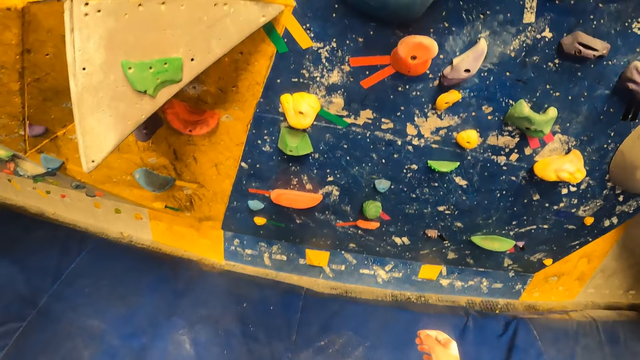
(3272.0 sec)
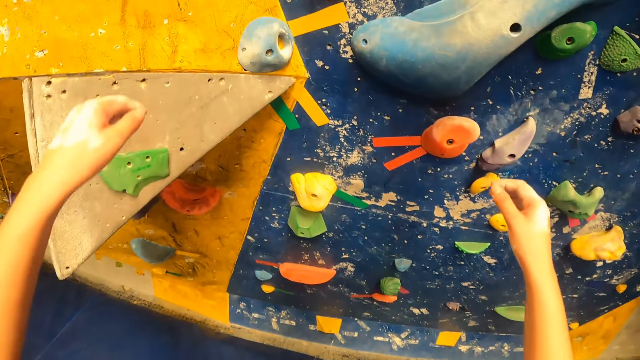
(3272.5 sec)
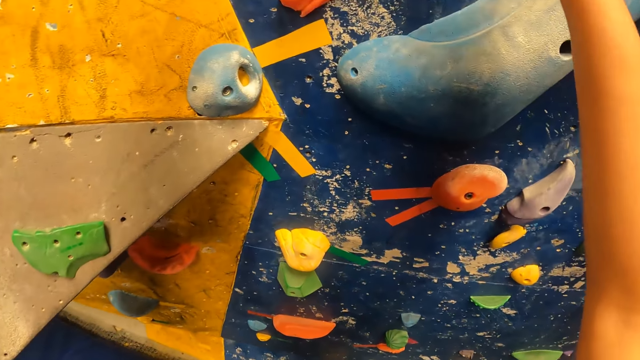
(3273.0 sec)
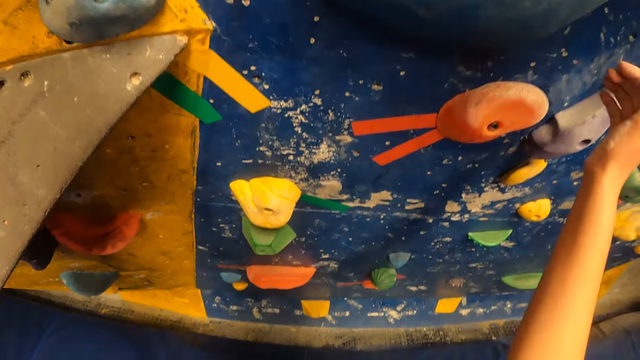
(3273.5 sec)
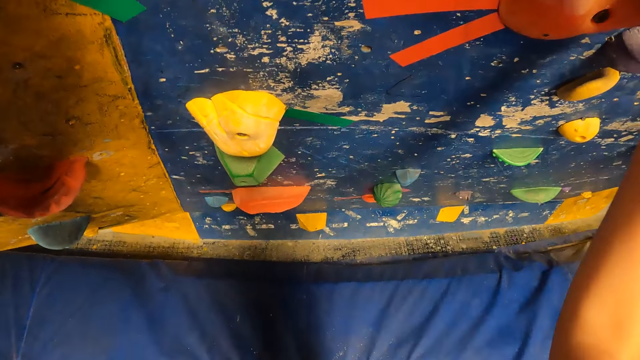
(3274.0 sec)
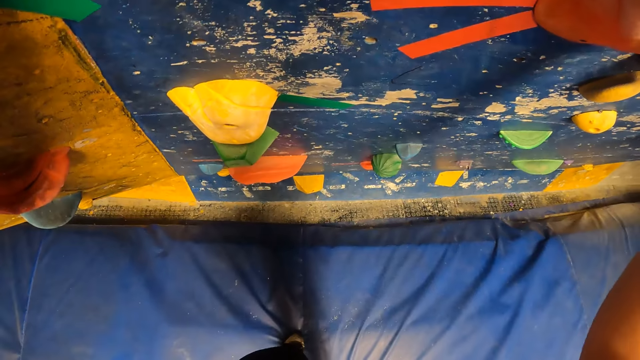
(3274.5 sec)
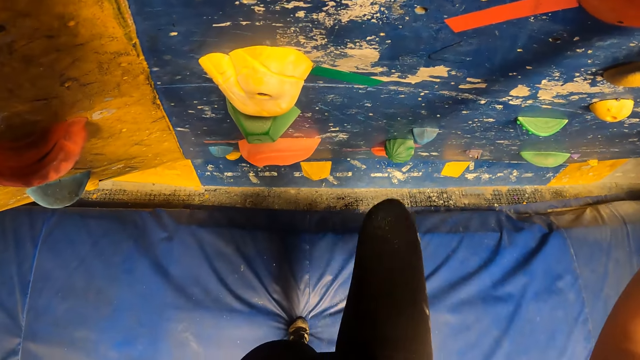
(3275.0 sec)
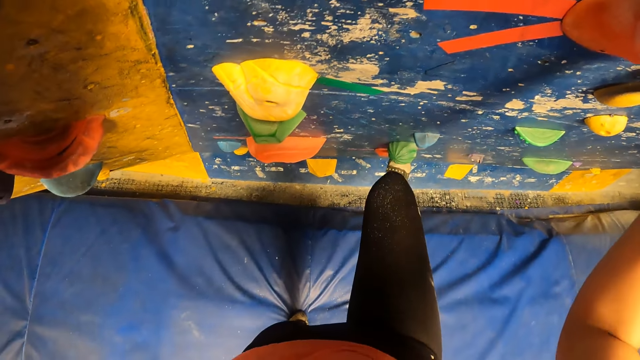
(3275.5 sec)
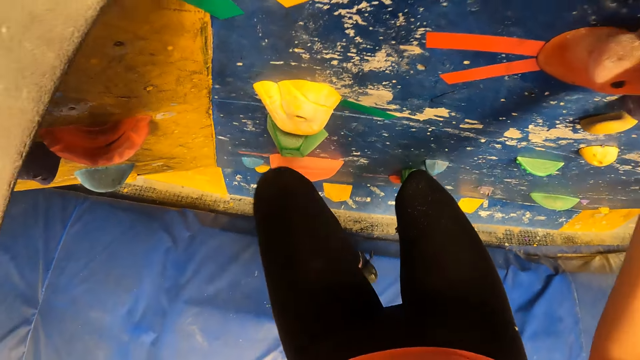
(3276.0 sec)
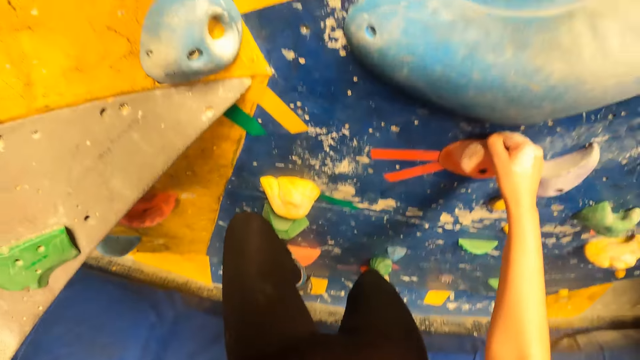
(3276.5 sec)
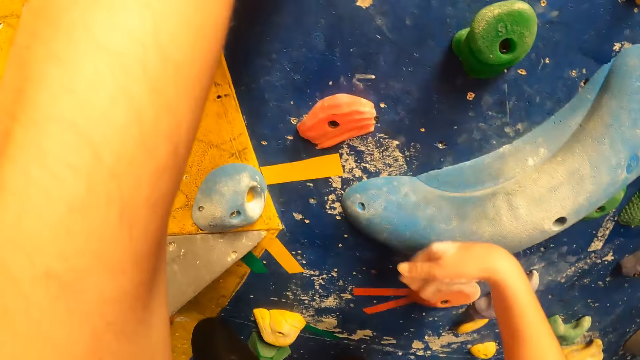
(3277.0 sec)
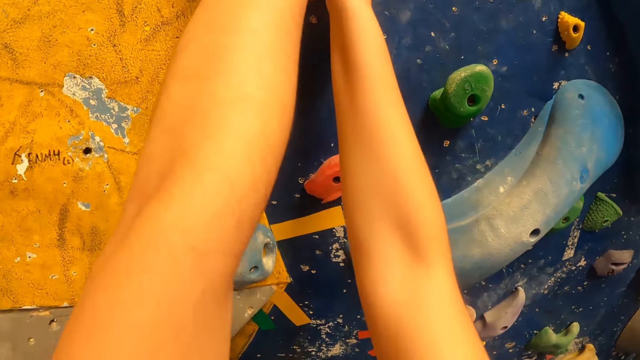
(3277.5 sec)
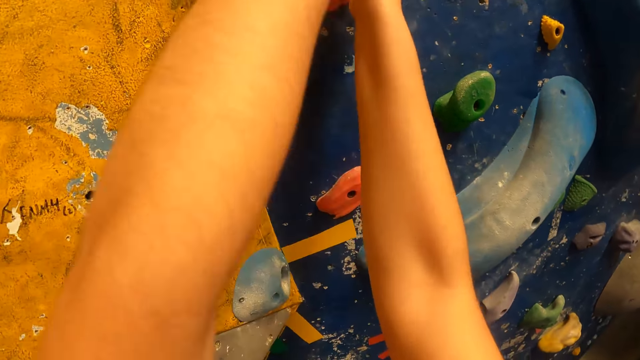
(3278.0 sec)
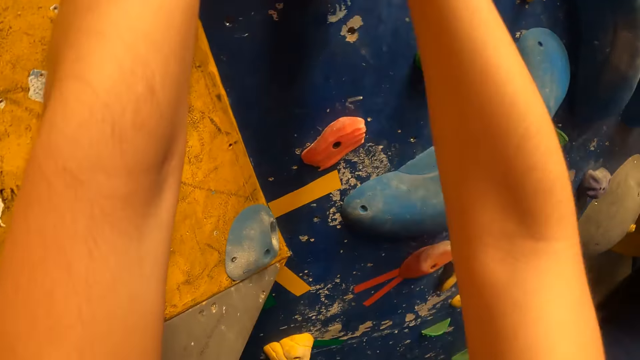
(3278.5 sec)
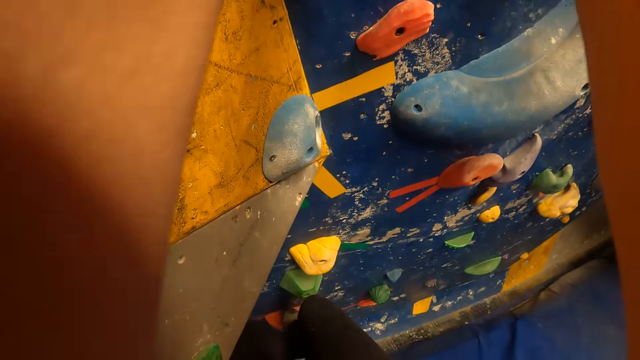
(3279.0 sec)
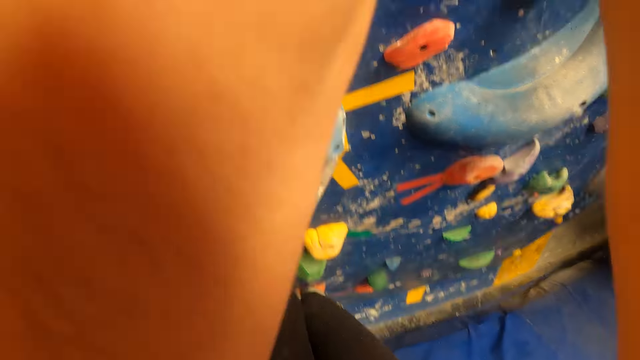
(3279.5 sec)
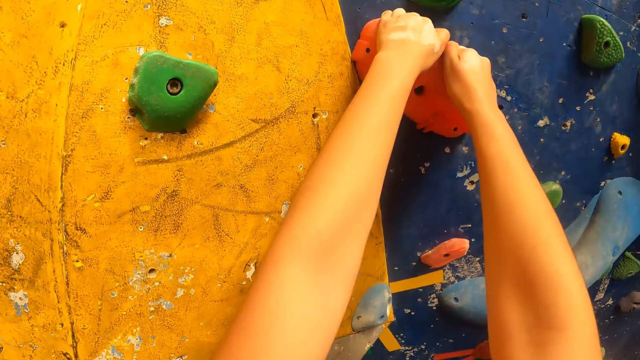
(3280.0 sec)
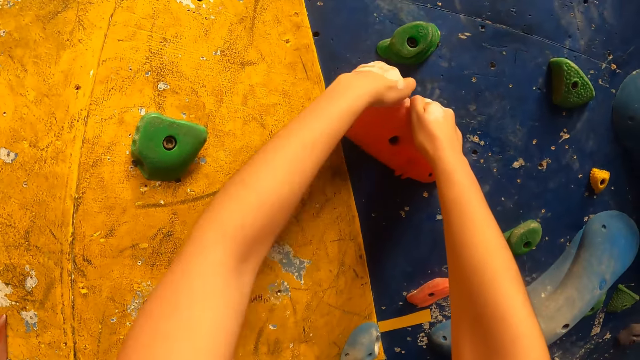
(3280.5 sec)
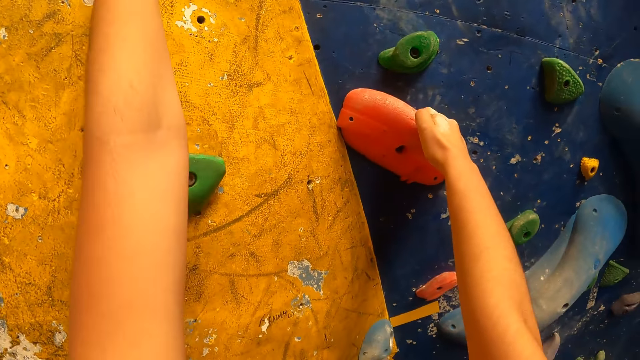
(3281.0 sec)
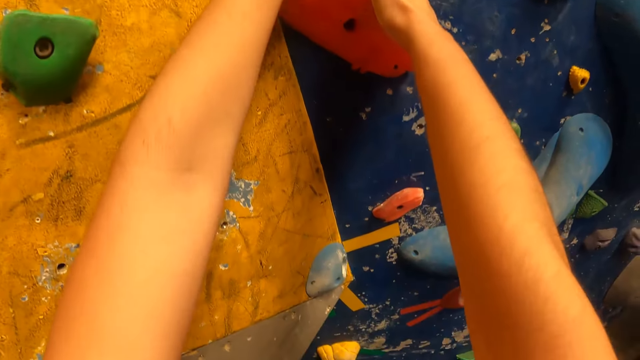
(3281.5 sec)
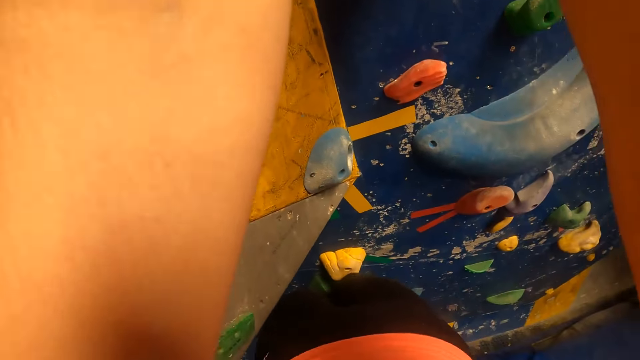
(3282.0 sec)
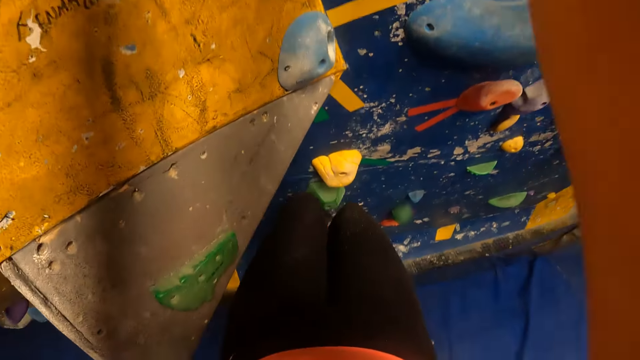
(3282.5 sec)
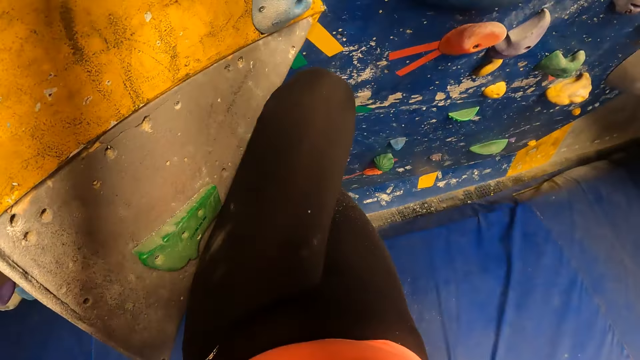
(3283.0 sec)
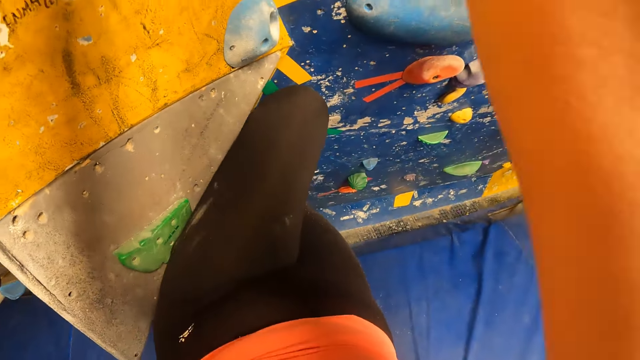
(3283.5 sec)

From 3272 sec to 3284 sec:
The camera wearer climbs up the bouldering wall with both hands. She holds an orange climbing hold with her right hand. She climbs the rocky wall. She holds the orange climbing hold with both hands.

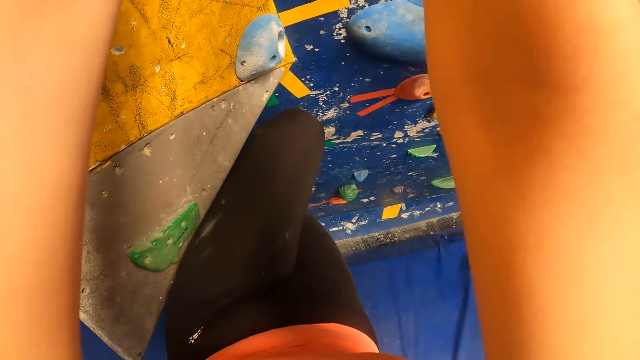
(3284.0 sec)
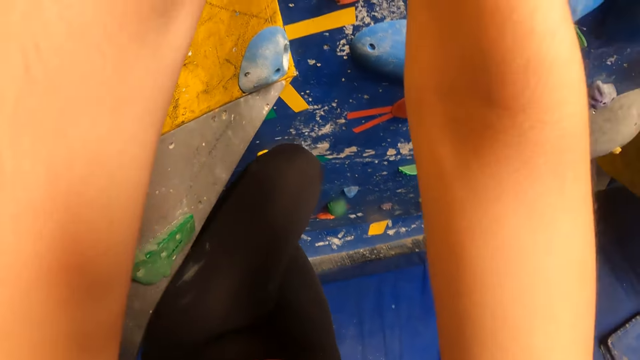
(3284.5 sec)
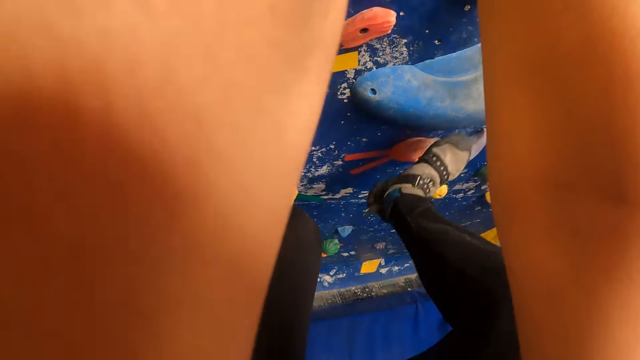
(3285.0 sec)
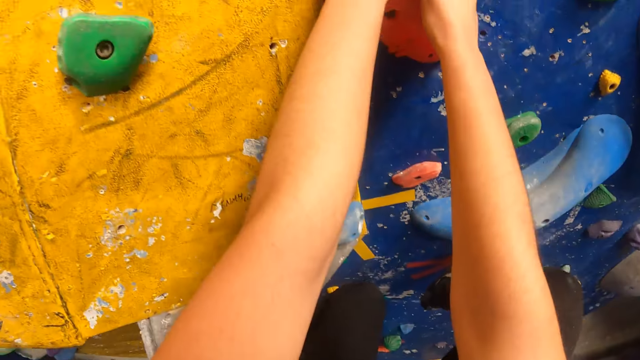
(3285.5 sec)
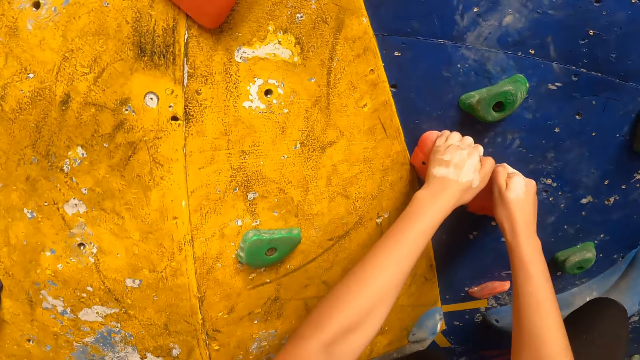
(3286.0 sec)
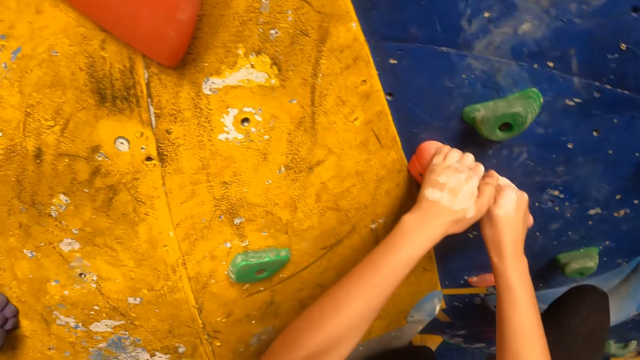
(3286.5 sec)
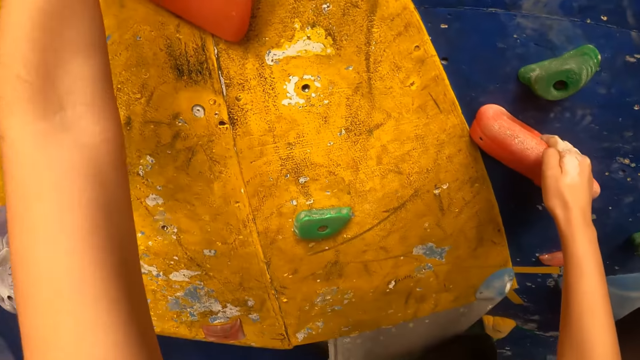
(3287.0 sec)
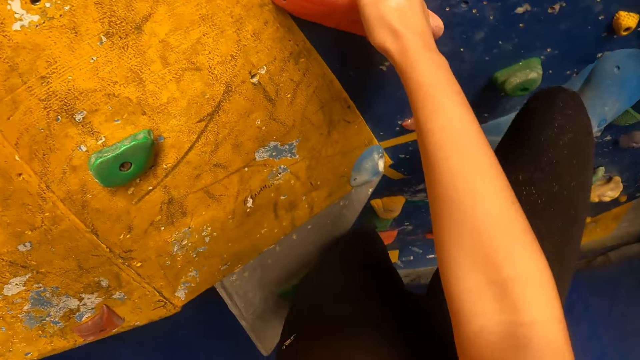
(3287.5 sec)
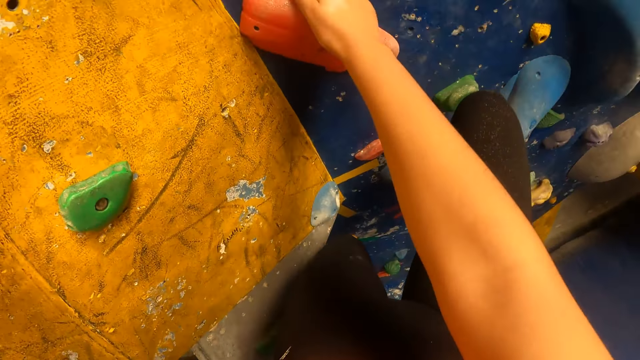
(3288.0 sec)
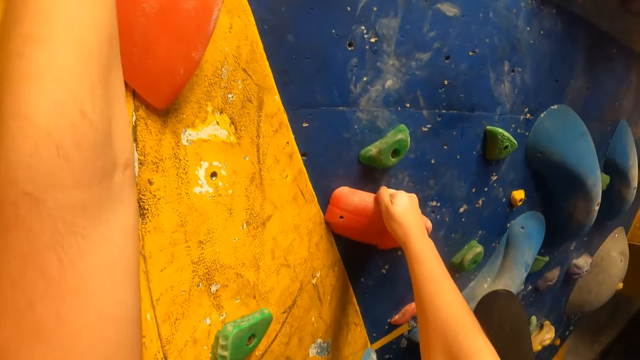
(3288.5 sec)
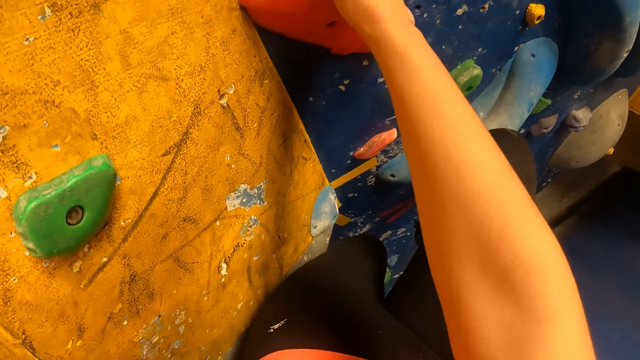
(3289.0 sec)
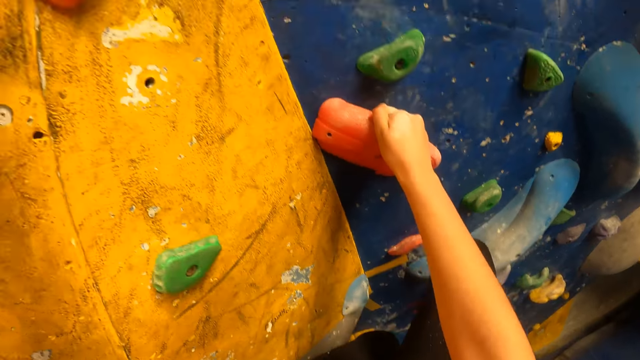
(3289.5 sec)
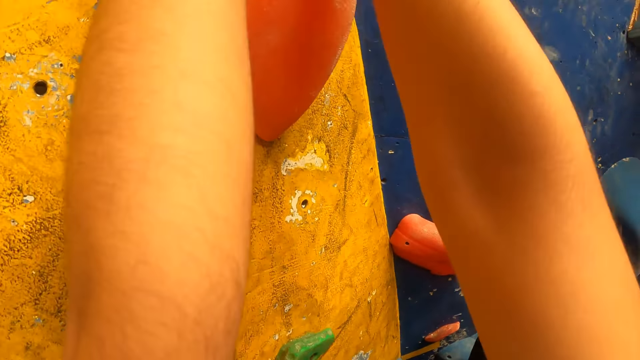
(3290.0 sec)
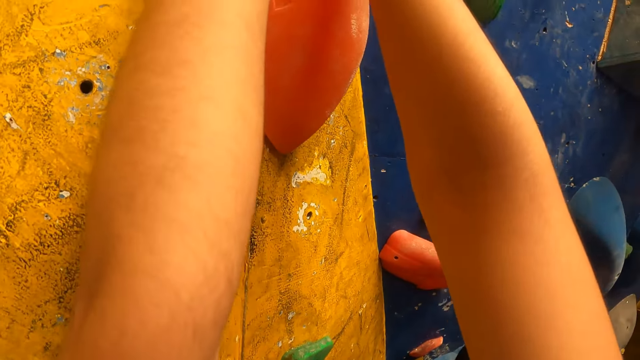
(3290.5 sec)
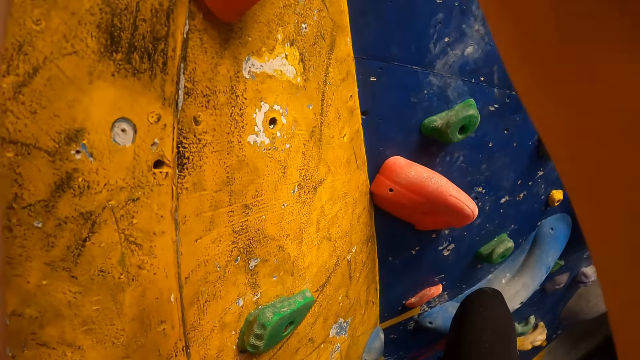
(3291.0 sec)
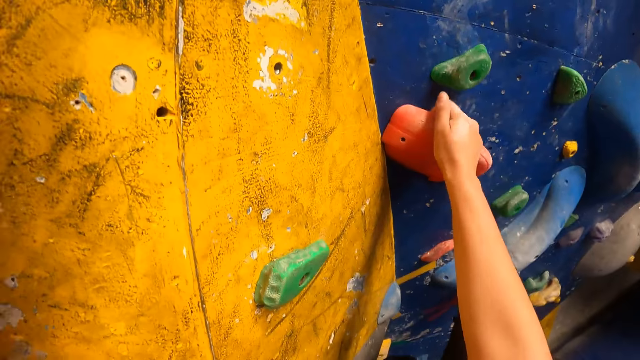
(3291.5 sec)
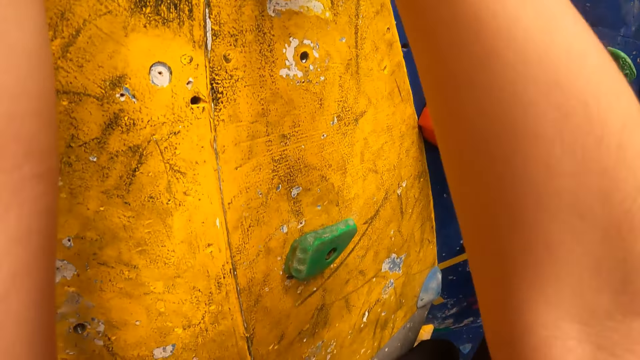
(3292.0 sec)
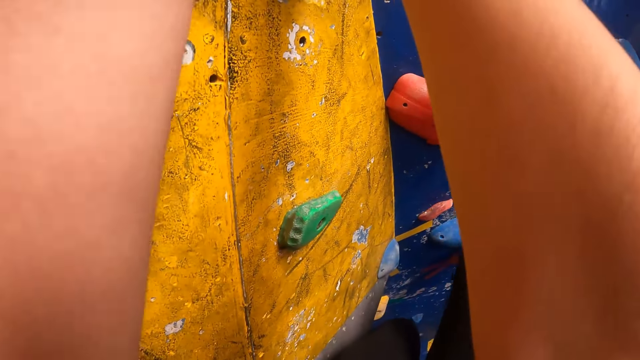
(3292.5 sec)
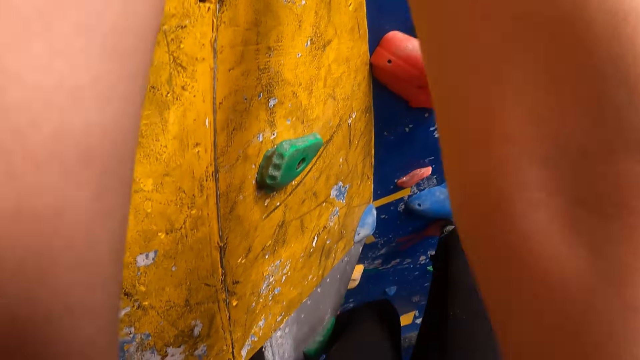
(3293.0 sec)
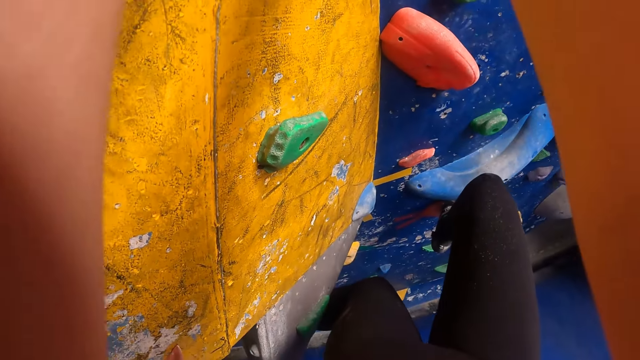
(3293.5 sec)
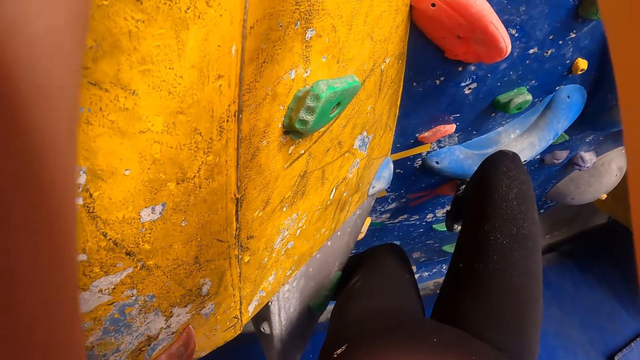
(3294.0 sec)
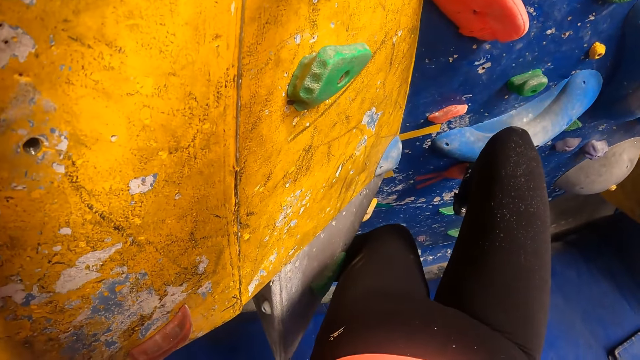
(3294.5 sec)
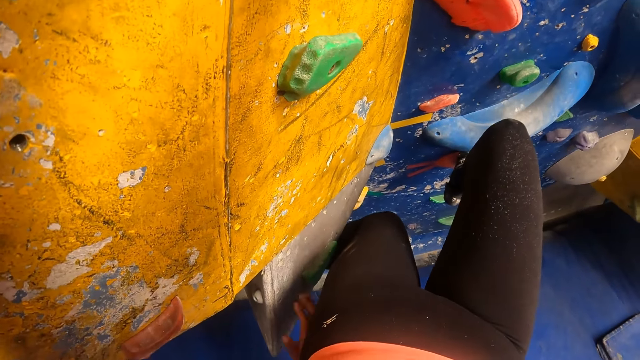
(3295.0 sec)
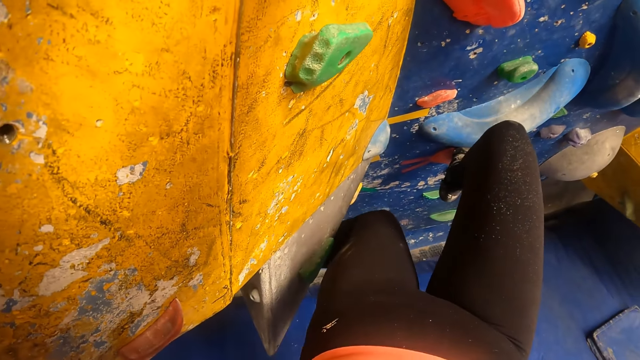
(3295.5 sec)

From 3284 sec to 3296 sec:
The camera wearer holds an orange climbing hold with her left hand. She holds the orange climbing hold with both hands.
